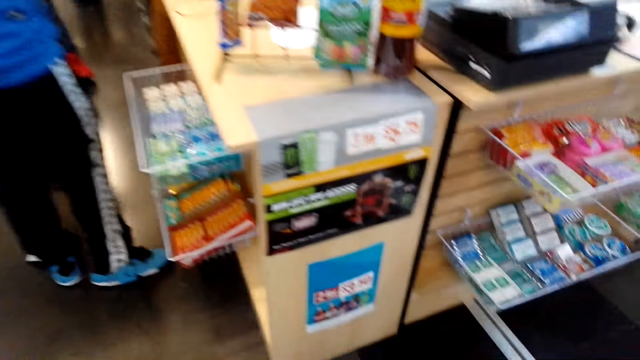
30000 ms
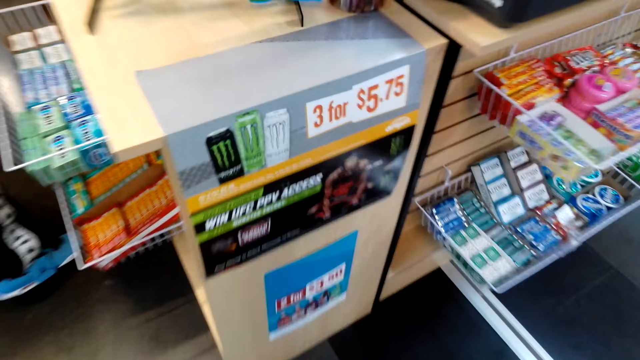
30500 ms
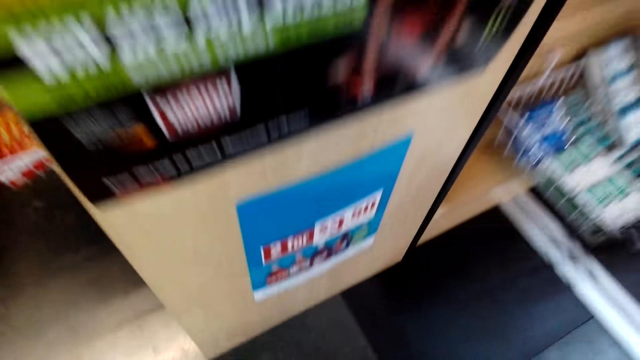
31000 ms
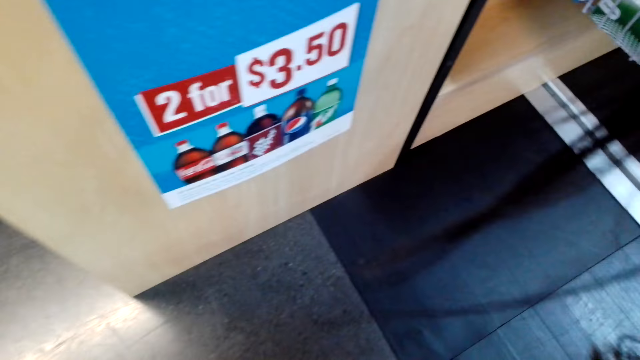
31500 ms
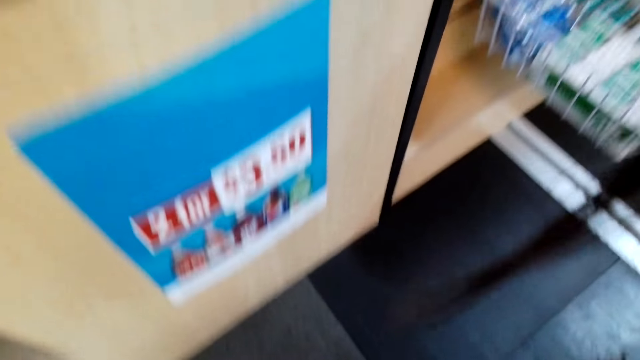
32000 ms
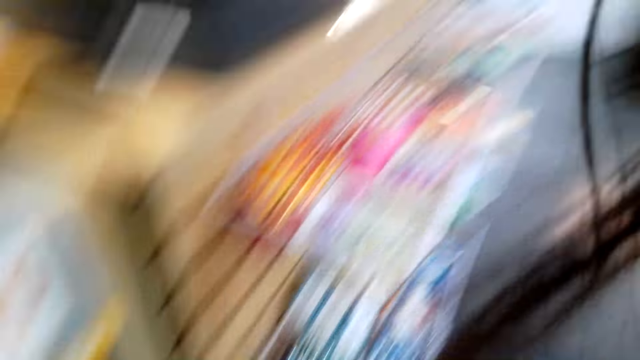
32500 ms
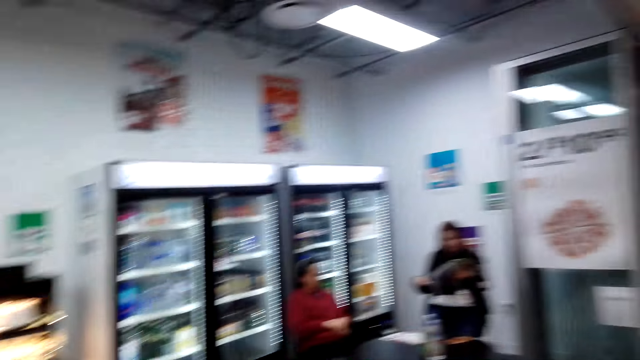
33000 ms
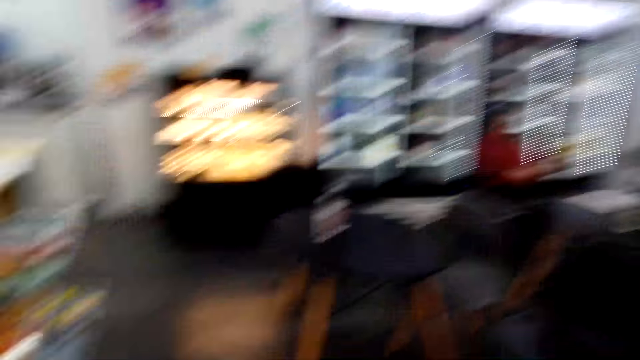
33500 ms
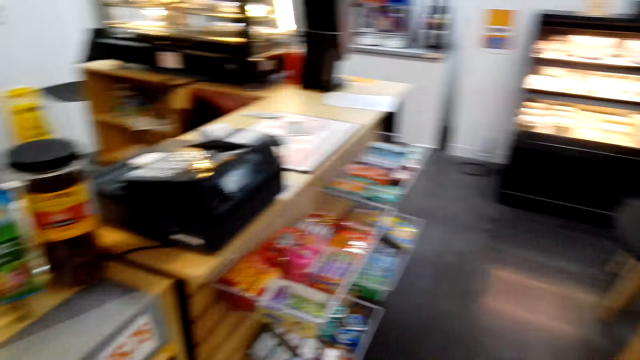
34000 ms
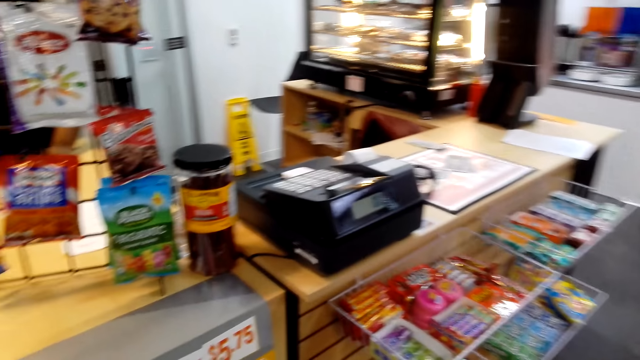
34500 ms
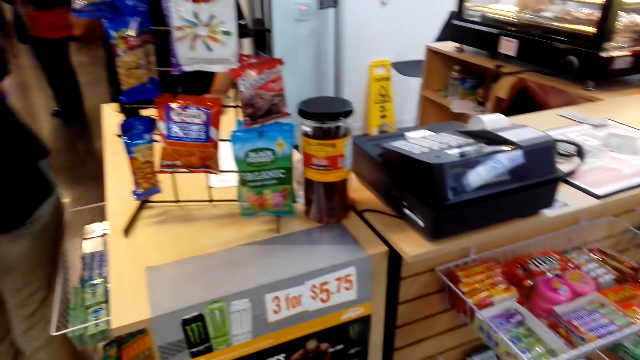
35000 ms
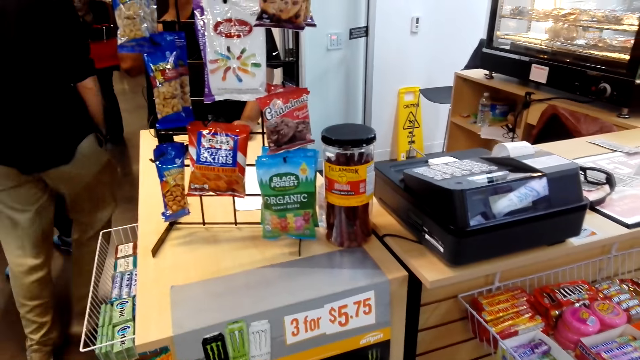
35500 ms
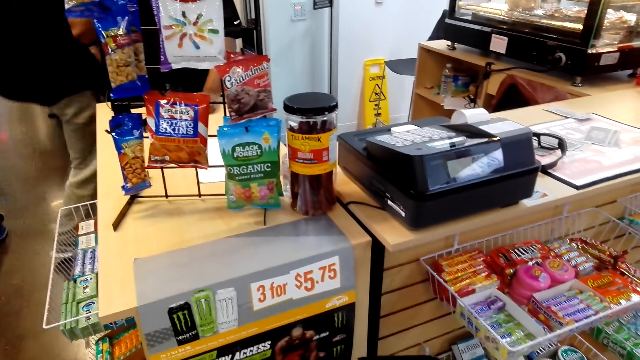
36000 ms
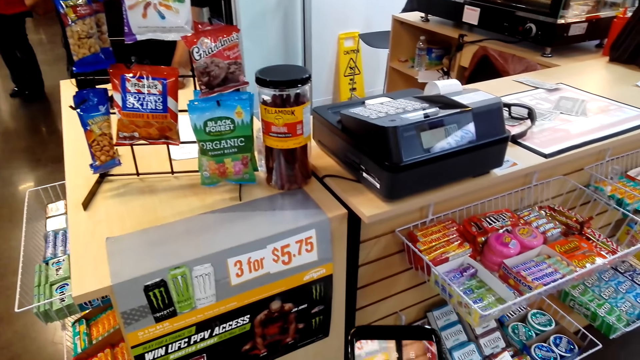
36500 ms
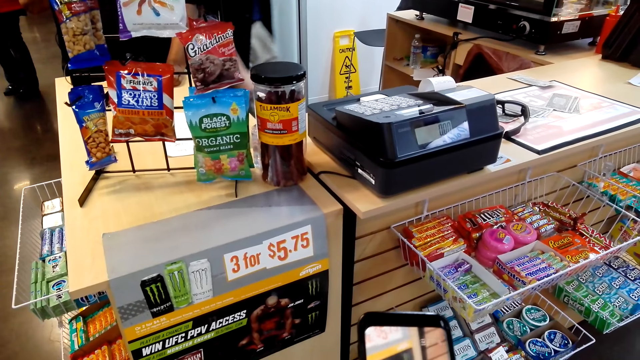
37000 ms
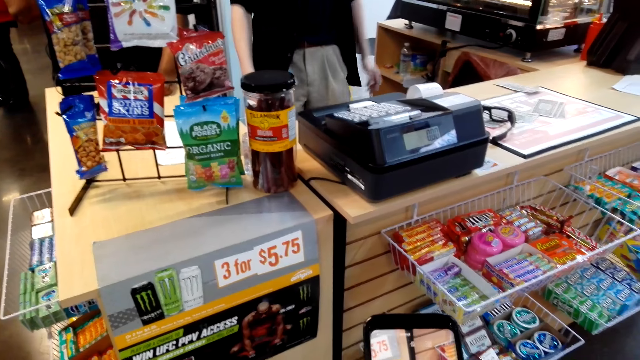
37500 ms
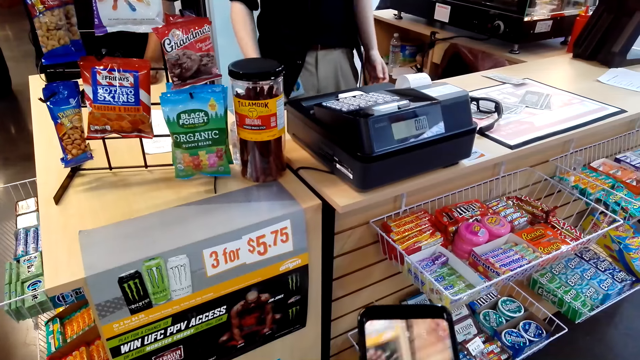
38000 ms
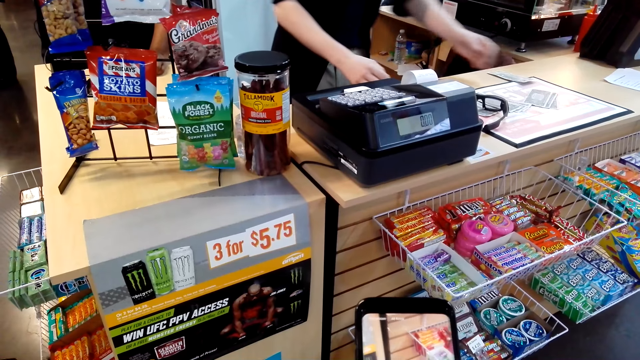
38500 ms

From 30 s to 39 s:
The camera wearer looks at the poster. They look around. A man steps forward. The camera wearer operates the phone.

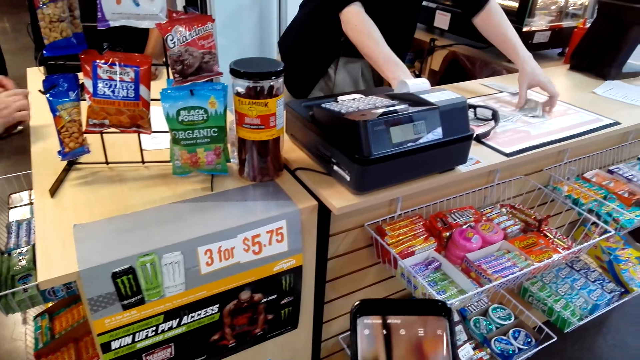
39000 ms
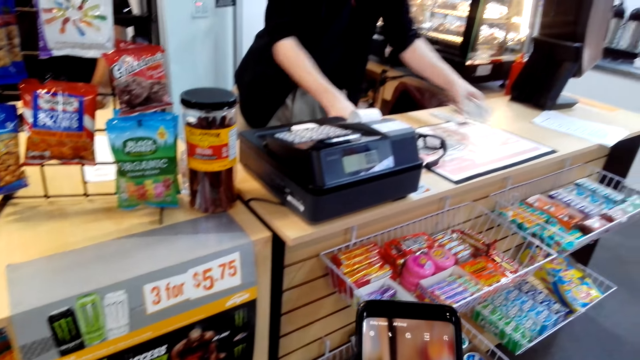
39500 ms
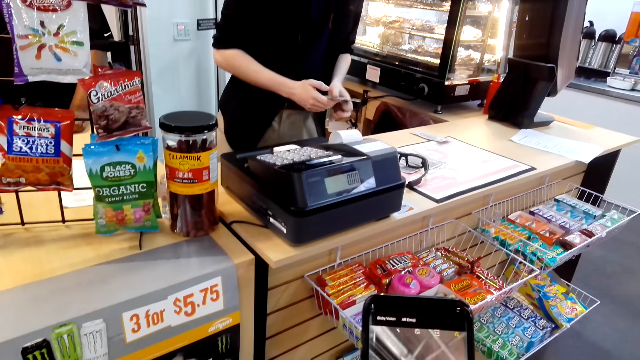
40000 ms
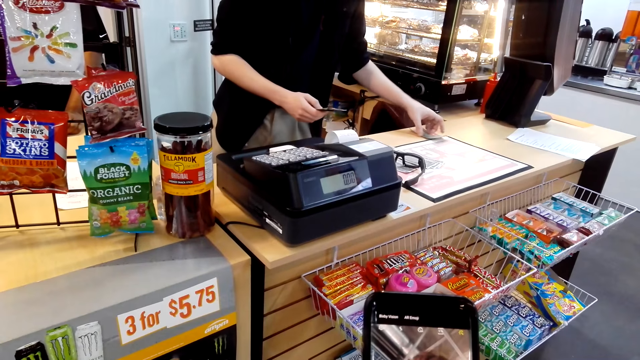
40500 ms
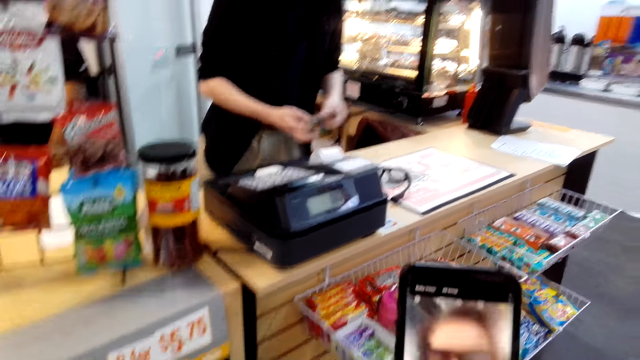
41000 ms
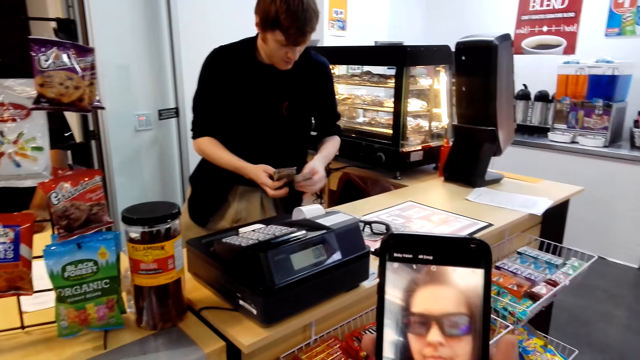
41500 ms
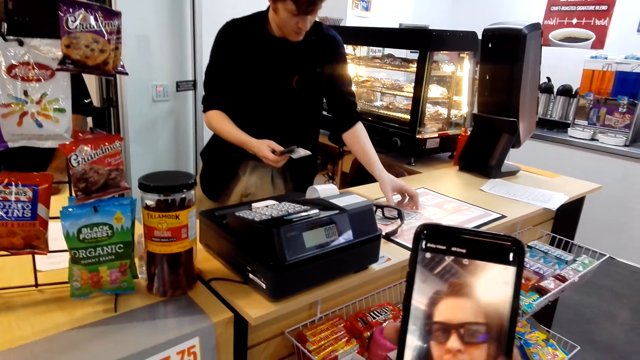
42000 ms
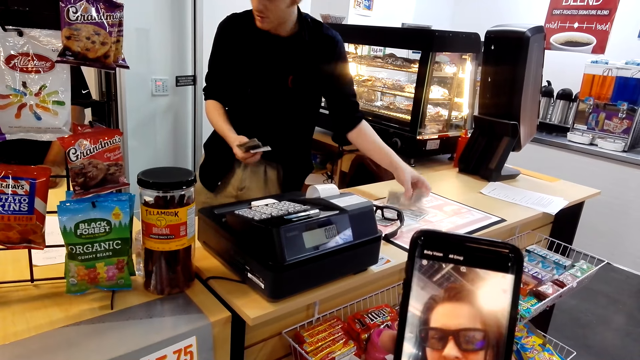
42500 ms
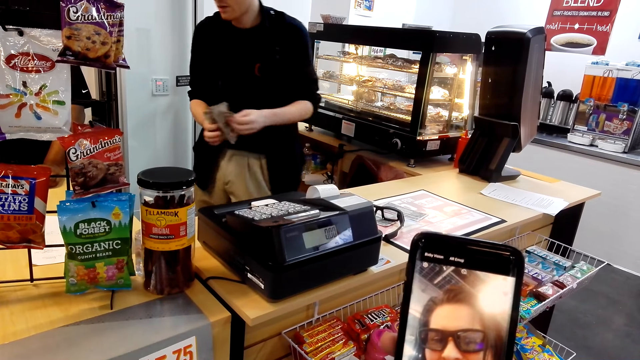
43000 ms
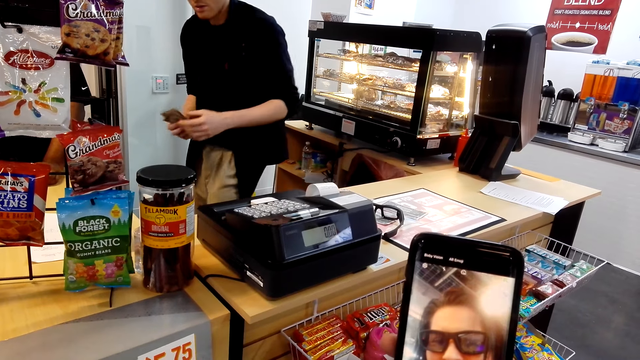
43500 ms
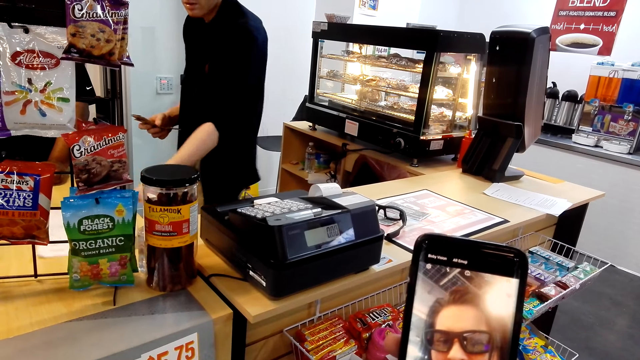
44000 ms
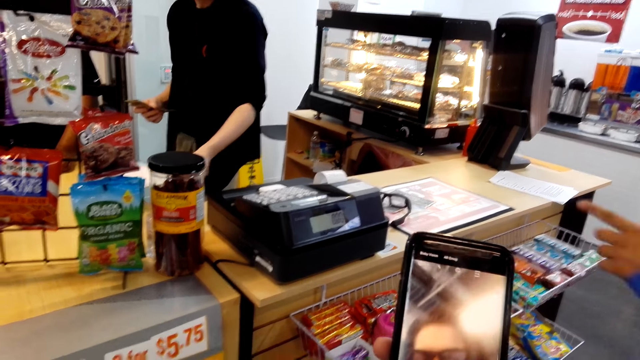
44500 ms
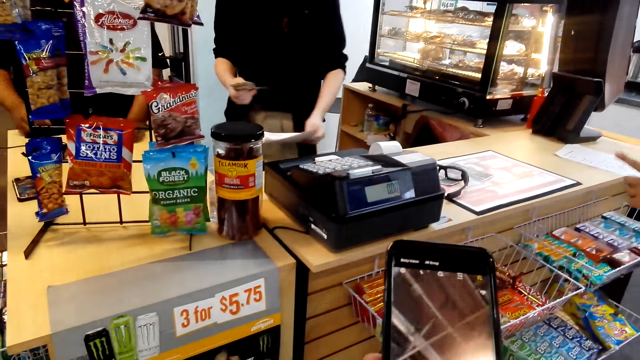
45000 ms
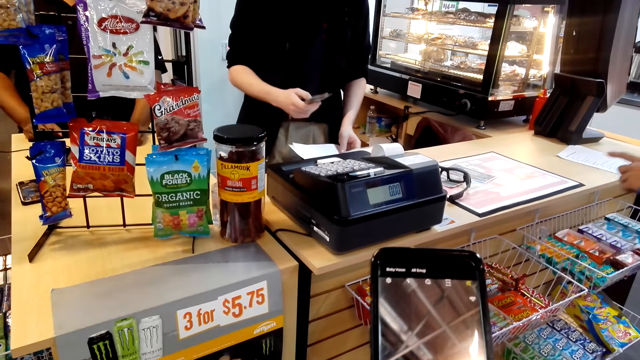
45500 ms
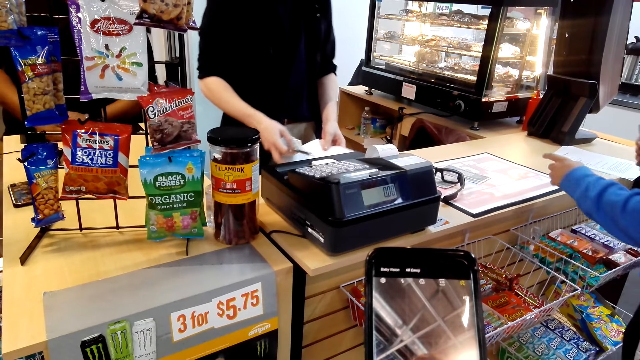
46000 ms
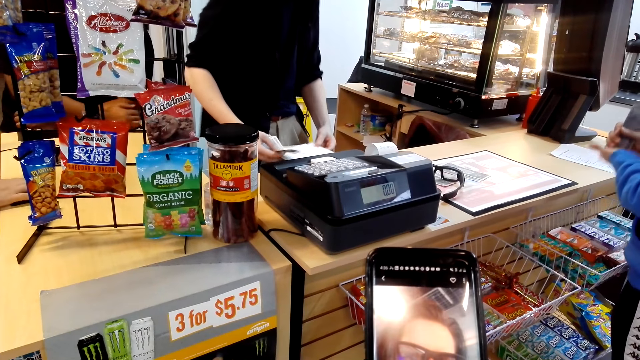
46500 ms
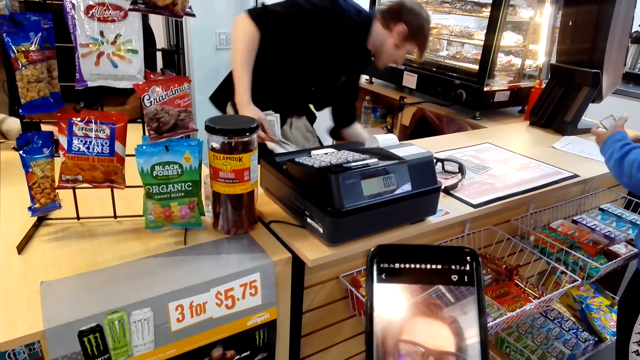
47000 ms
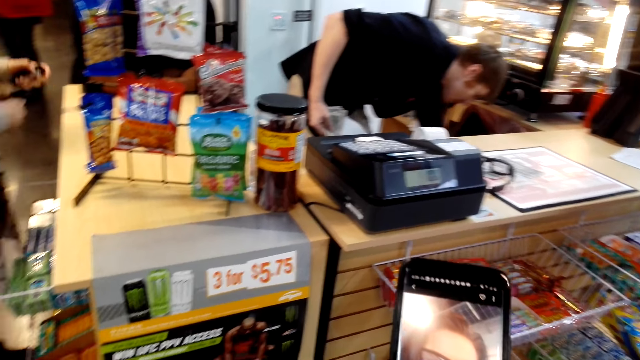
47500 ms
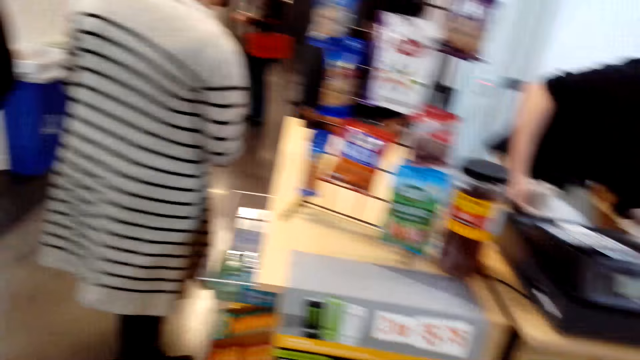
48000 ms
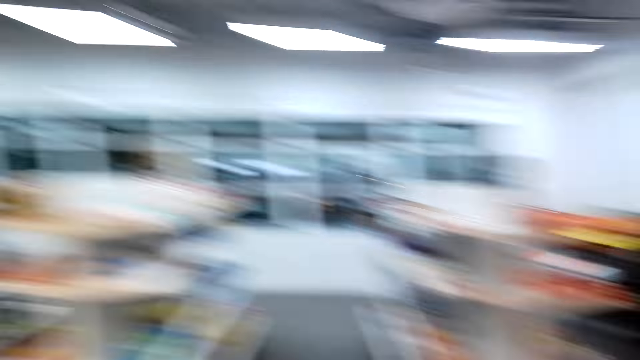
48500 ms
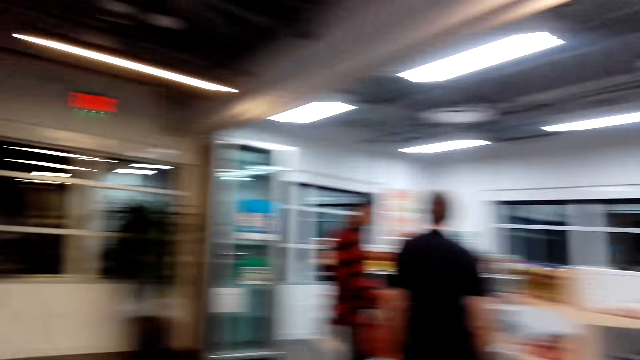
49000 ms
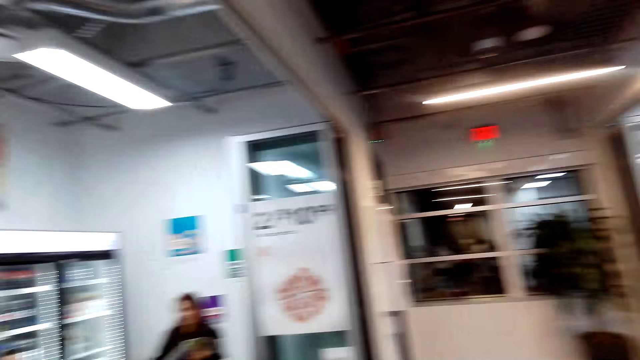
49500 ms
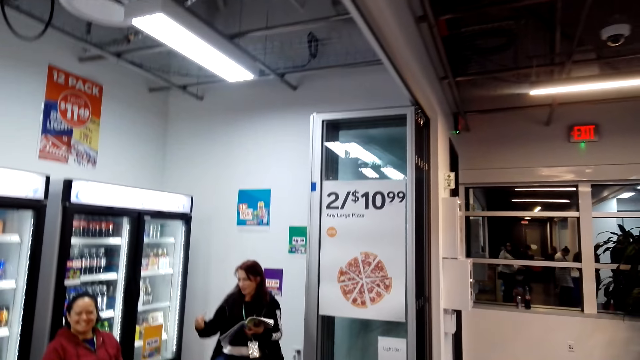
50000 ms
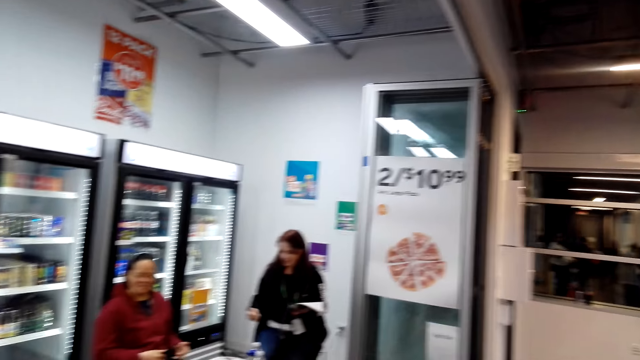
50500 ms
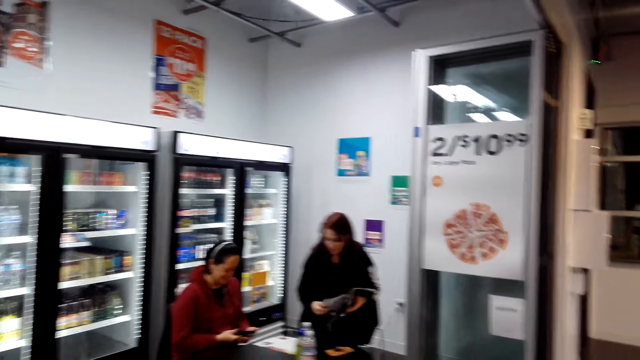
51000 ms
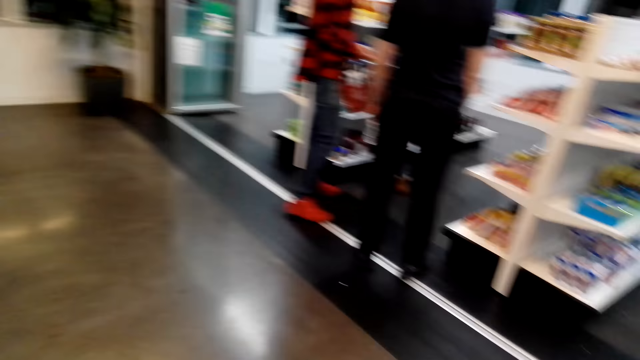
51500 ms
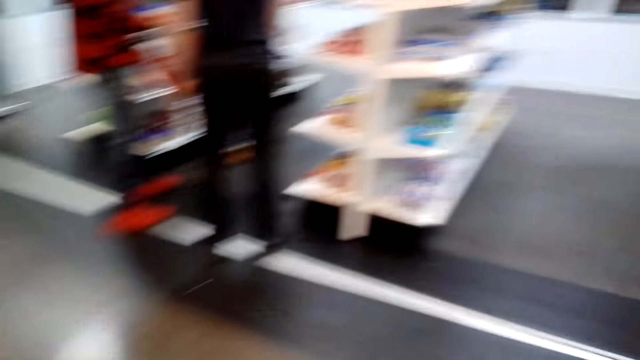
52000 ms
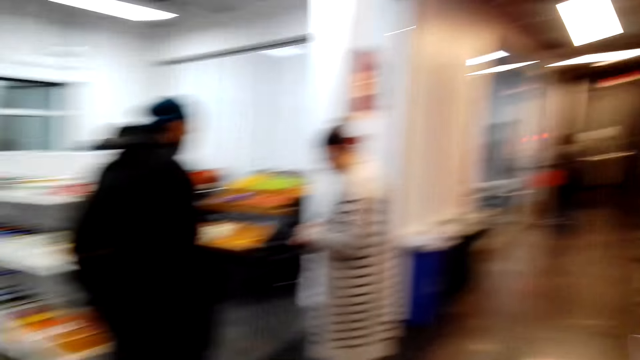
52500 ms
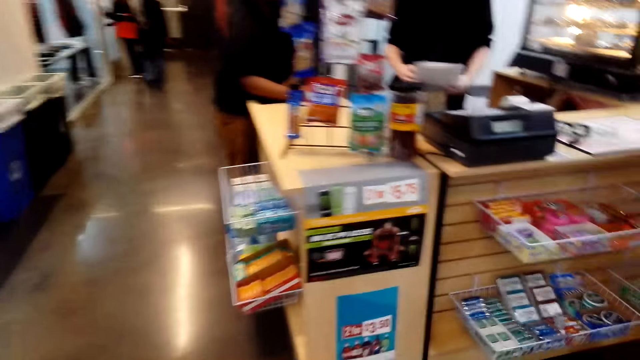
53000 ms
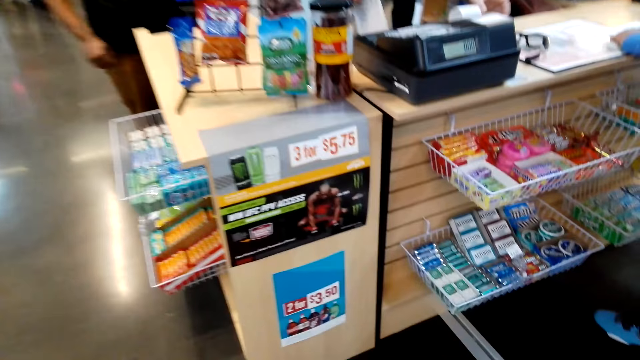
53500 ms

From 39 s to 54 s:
A man picks up the money. The camera wearer operates the phone. The man picks up the money. The camera wearer takes a selfie with the phone. They operate the phone. Another man steps forward. The camera wearer looks at the phone. A lady steps forward. The camera wearer looks around. Another lady appears. A third lady stands. The camera wearer looks around. Another man appears. The camera wearer looks around.
